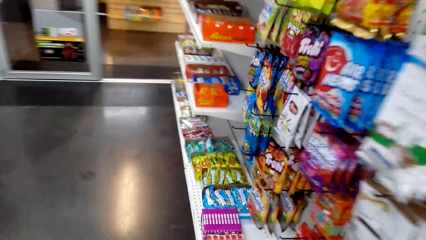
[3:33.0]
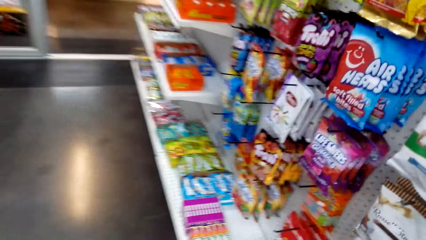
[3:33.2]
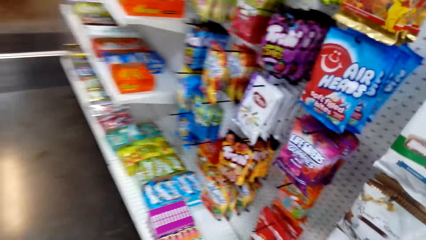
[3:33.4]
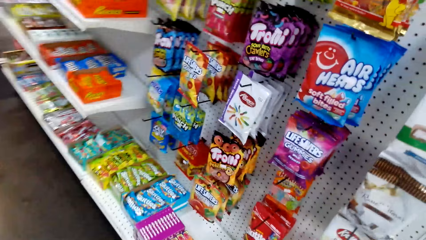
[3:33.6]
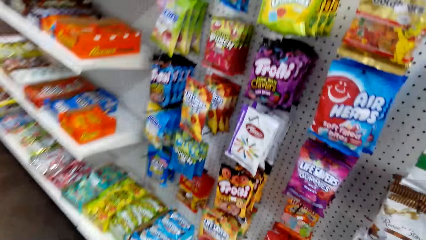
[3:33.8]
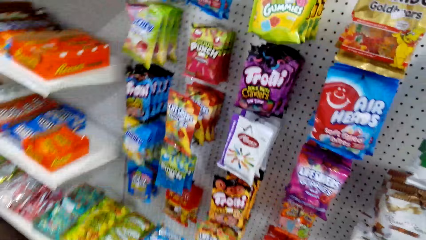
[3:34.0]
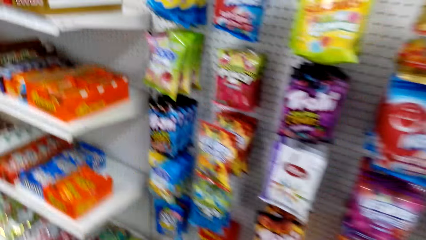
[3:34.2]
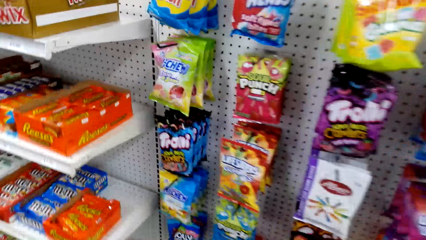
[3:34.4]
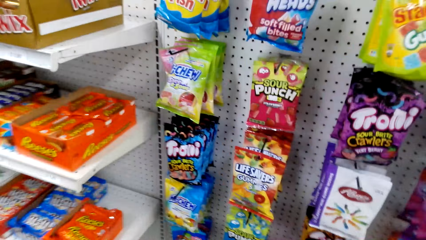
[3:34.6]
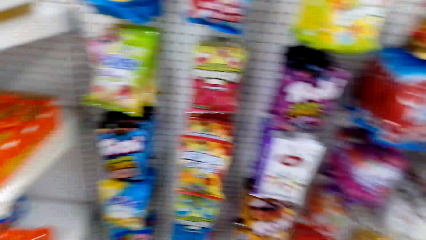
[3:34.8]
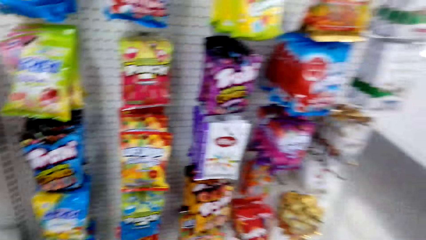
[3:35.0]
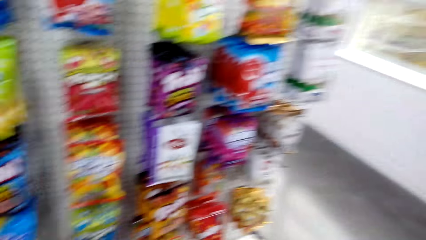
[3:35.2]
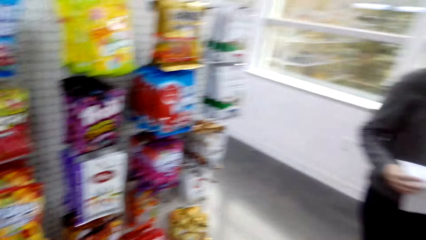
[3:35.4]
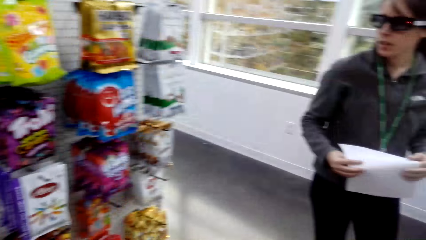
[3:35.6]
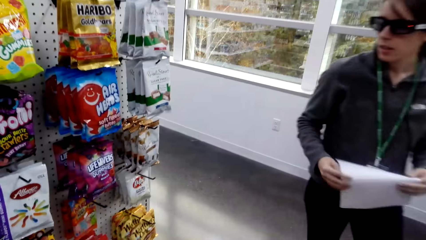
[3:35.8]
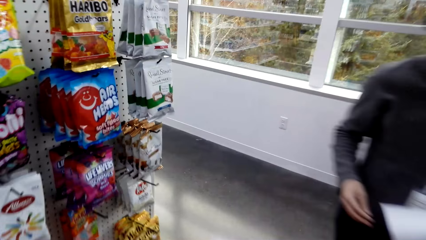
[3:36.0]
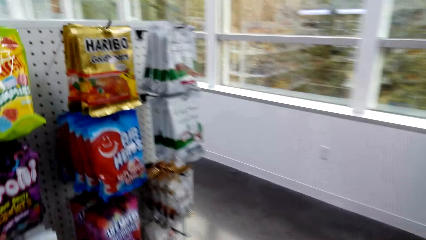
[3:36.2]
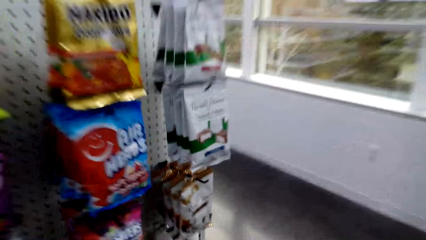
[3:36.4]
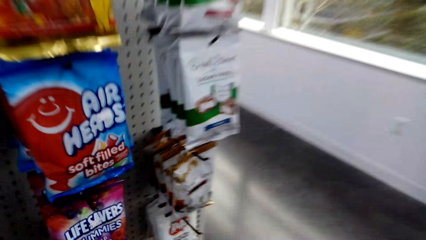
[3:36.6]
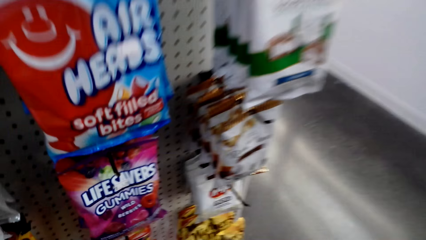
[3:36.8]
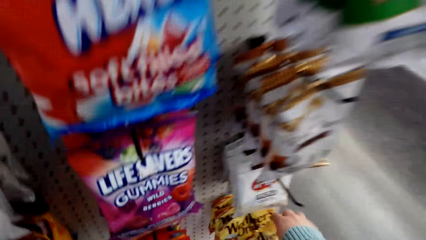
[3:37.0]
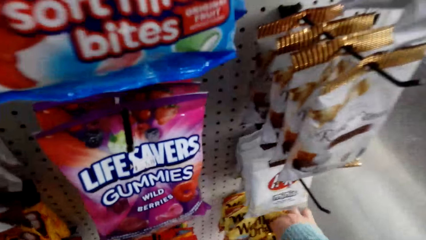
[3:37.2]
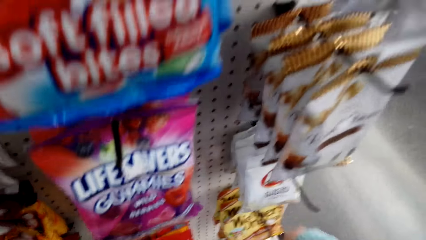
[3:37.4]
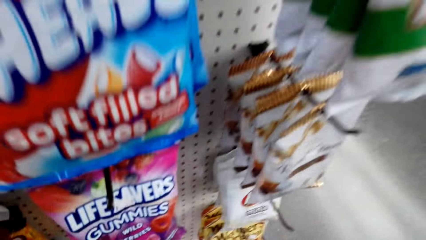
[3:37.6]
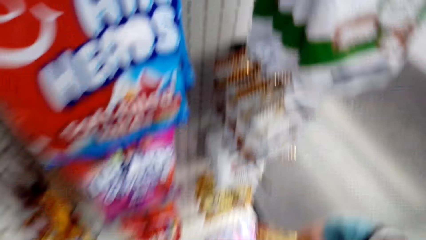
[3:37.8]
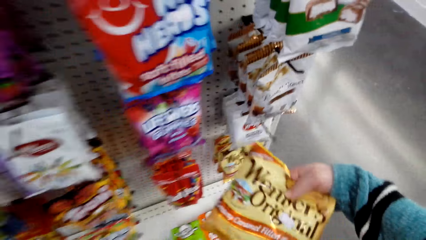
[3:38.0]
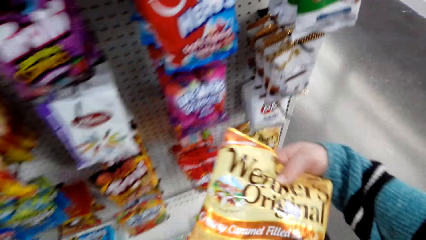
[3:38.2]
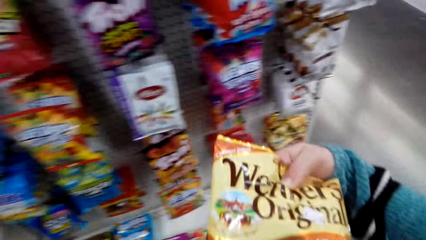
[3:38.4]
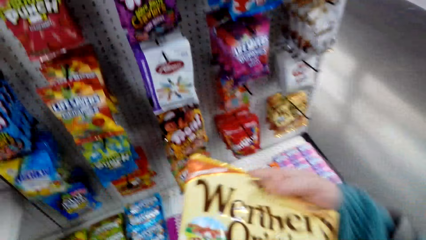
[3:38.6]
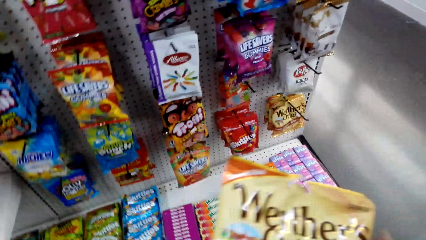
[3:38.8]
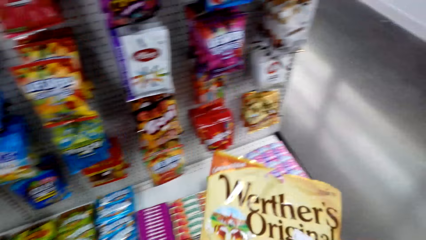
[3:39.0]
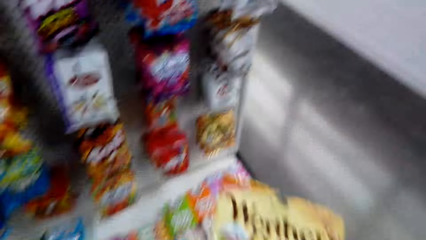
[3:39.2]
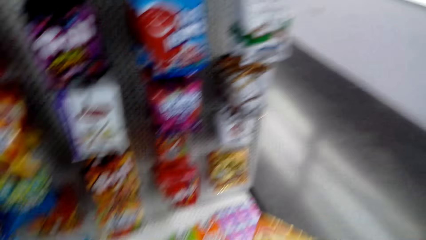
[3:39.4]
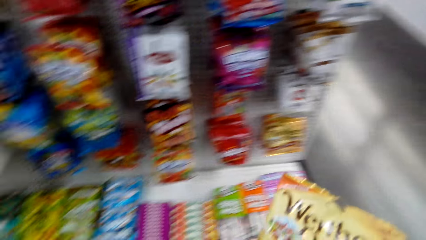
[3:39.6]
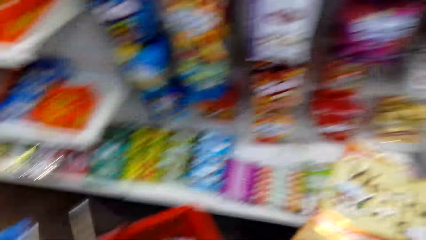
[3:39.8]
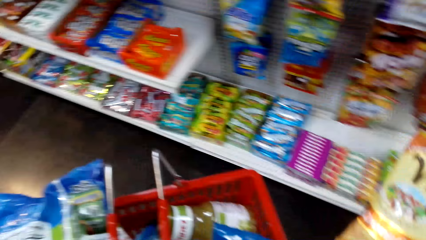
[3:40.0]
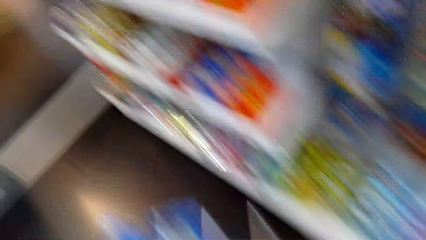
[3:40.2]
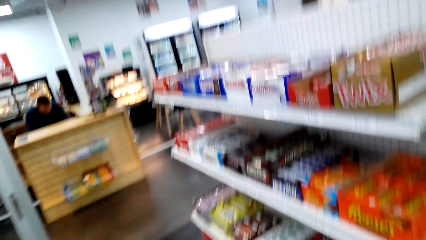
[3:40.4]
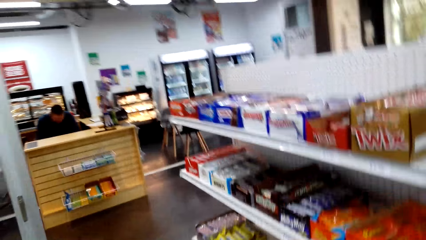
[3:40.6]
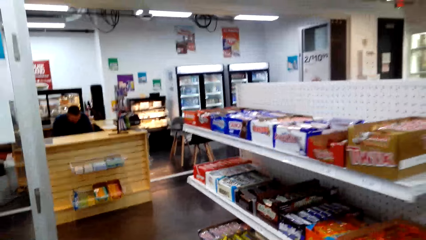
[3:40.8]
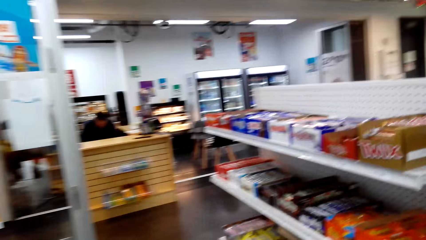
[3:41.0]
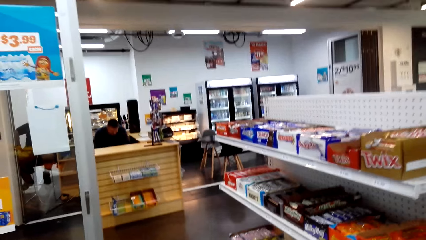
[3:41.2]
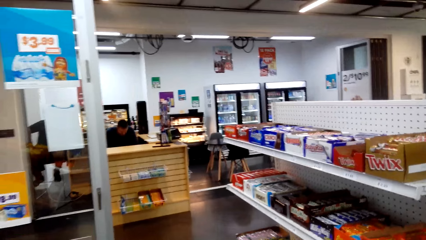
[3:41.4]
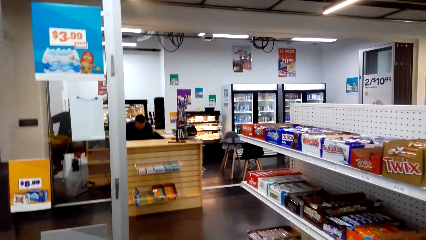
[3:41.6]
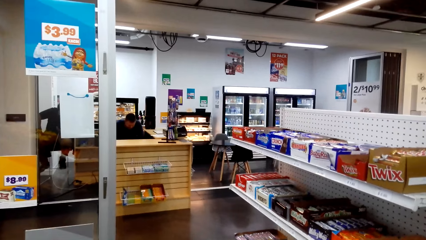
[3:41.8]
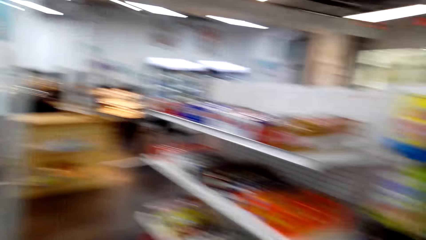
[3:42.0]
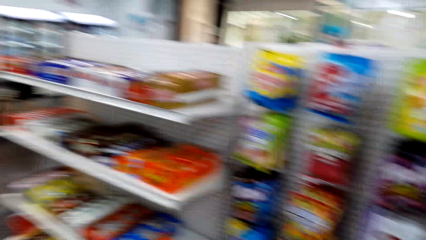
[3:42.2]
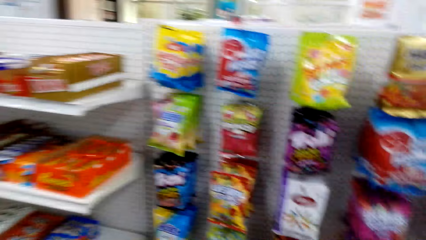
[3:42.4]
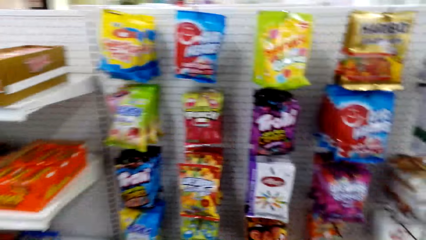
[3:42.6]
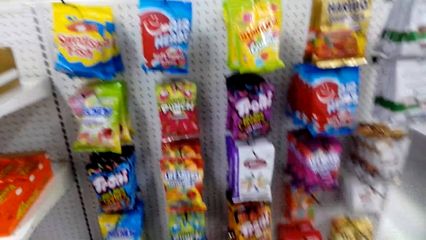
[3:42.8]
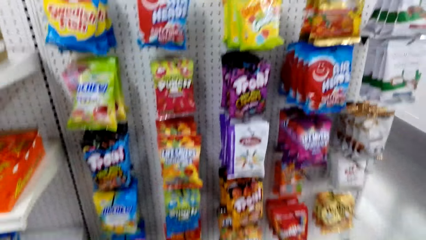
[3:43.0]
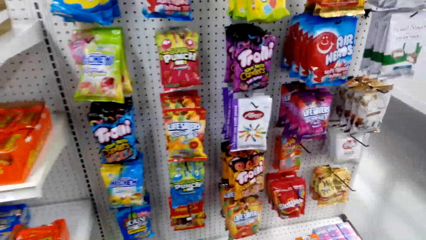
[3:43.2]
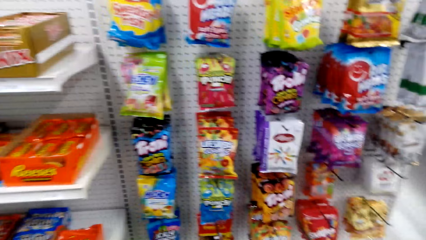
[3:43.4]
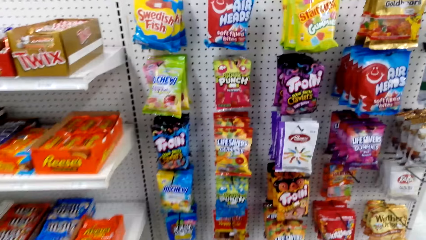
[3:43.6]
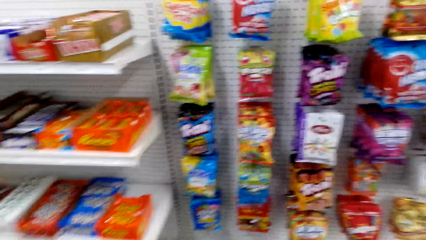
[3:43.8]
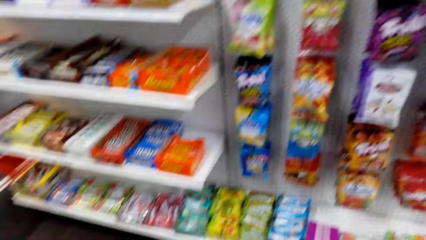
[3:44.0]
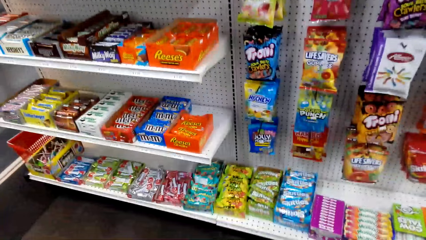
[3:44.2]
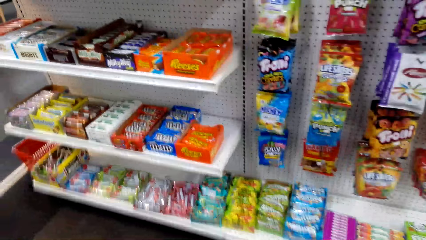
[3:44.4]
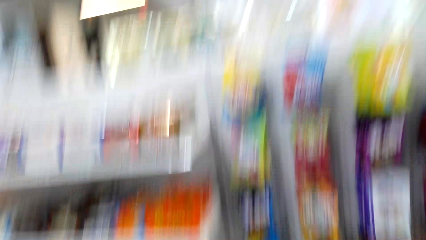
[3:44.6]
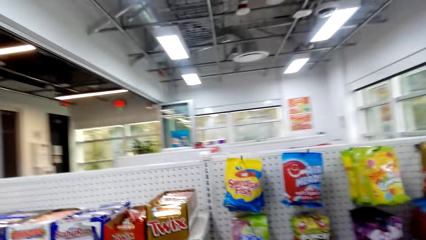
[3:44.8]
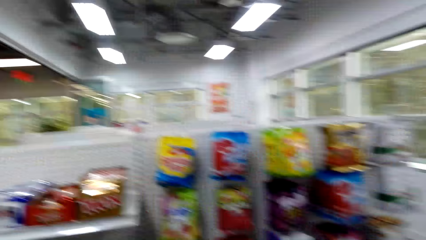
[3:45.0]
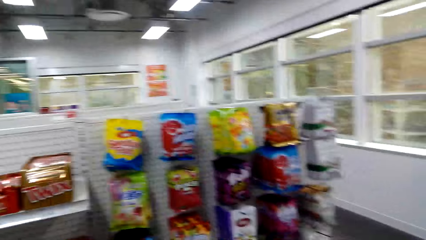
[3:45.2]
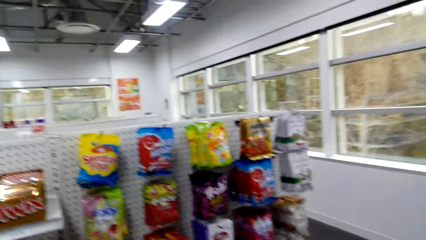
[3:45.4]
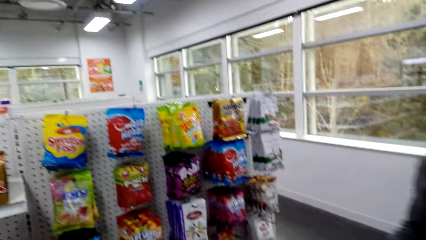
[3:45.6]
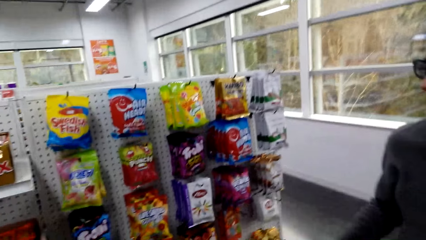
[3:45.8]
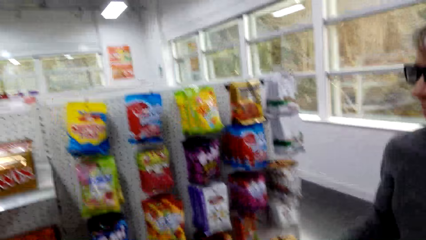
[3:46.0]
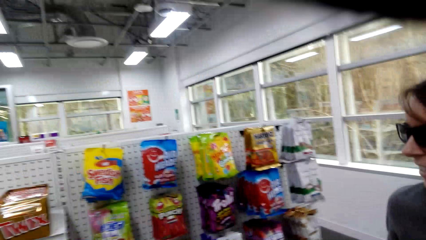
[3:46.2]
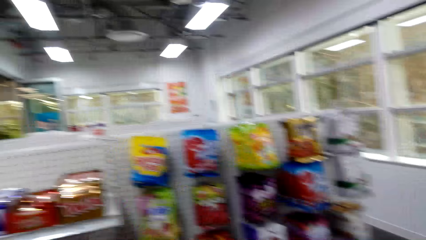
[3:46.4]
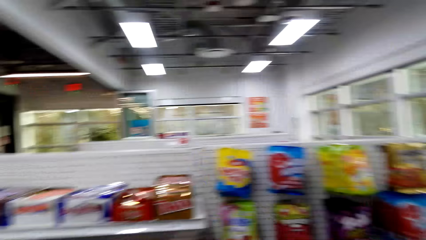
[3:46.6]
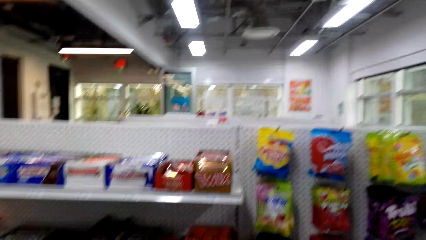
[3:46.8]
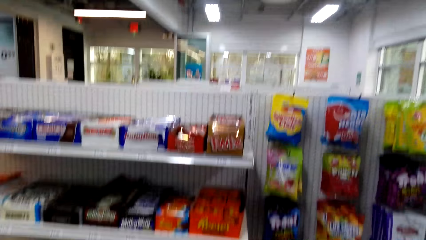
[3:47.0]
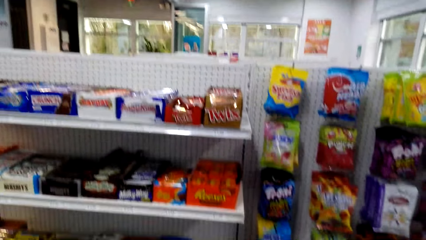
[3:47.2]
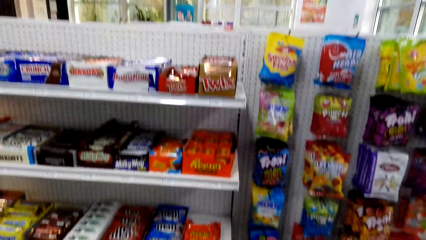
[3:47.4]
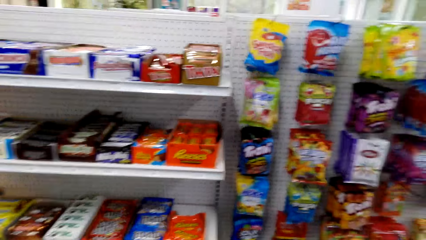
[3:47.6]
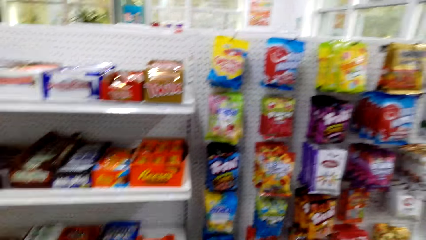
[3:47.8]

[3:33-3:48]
A woman walks around. The camera wearer picks a packet from the hanging rack. They look at items on the hanging rack.
